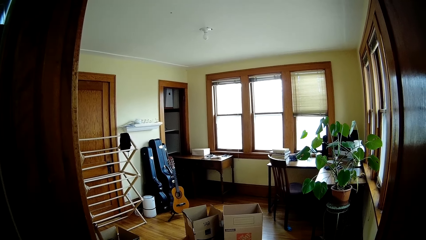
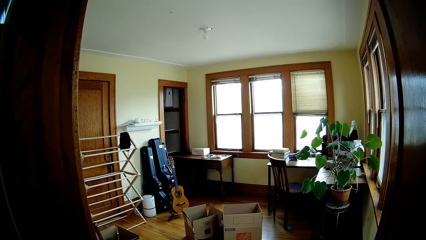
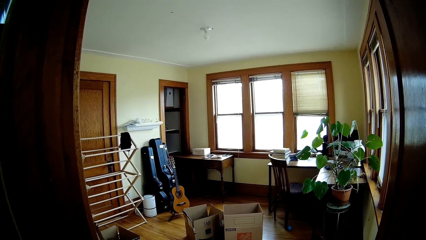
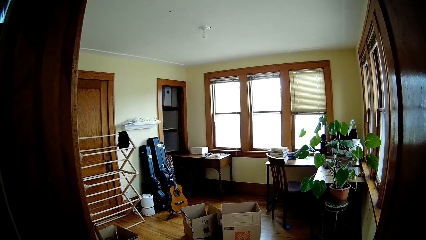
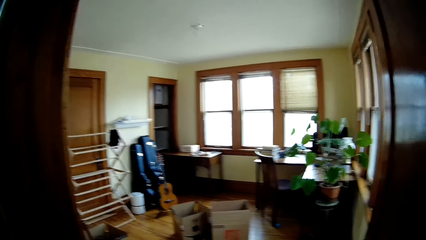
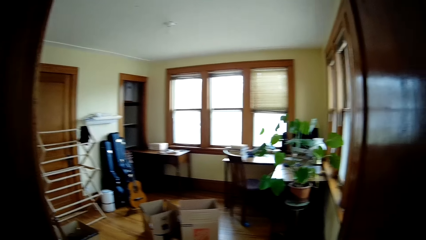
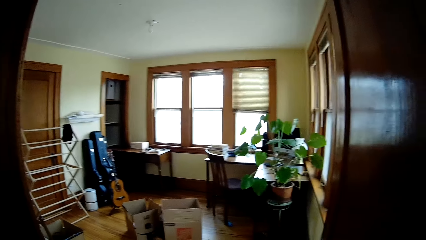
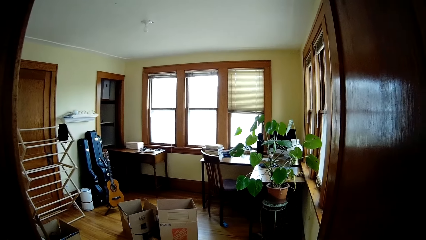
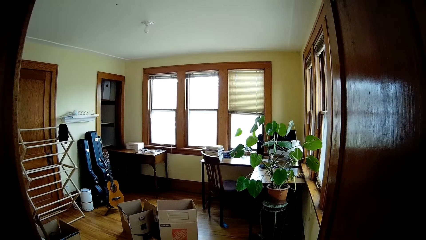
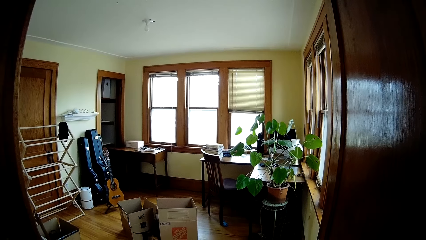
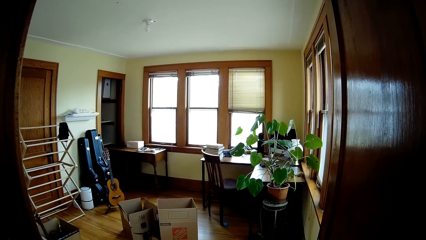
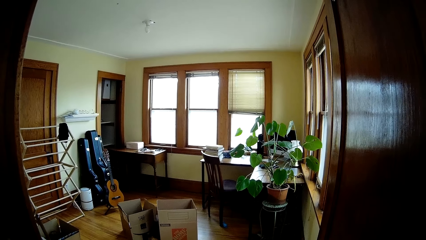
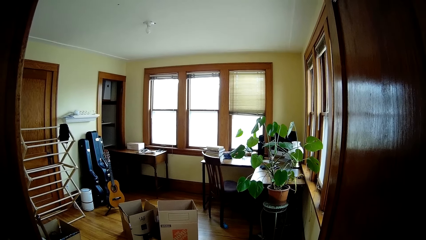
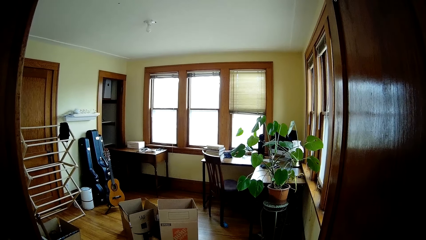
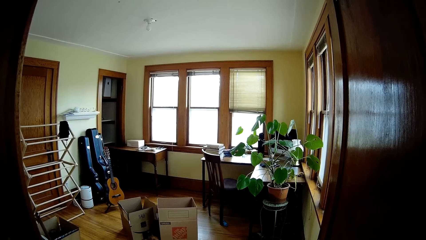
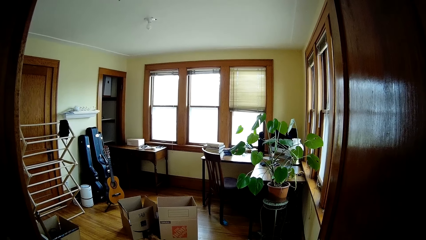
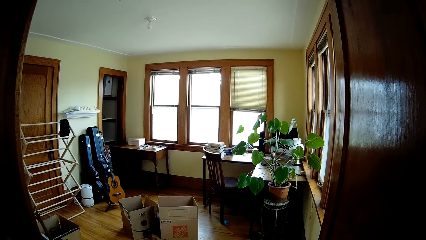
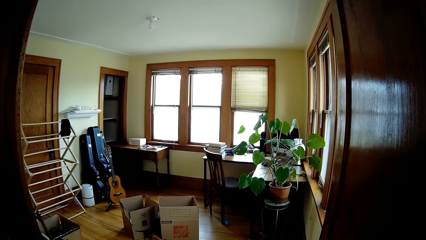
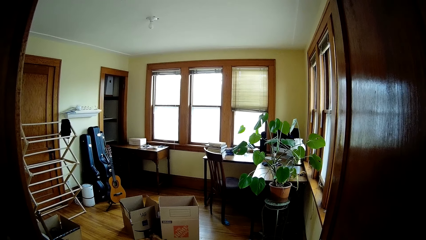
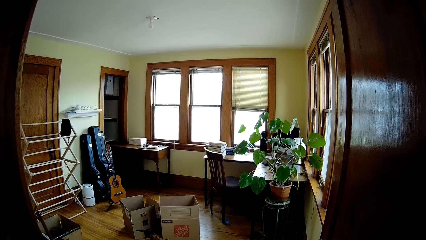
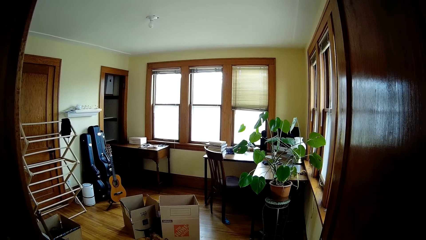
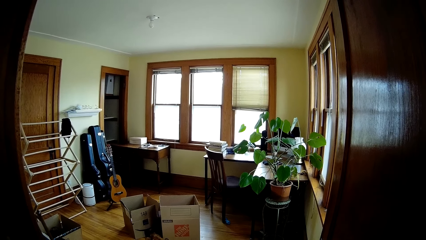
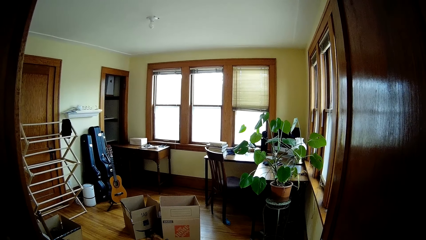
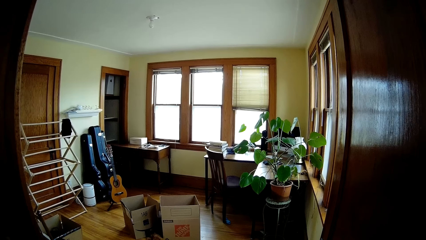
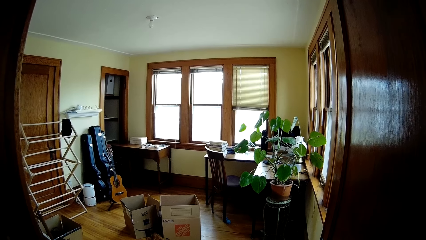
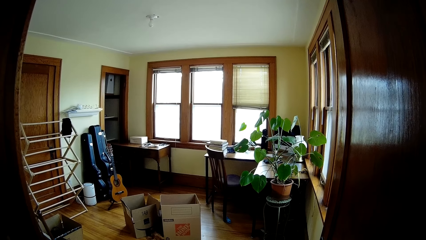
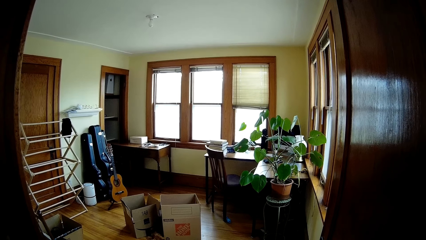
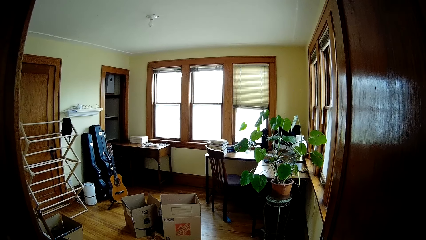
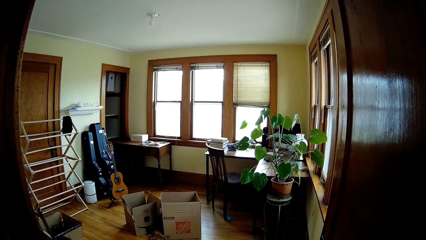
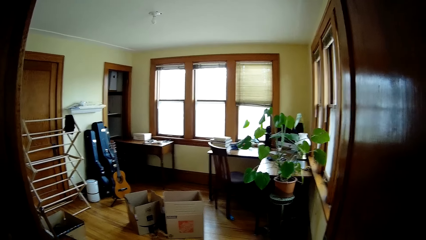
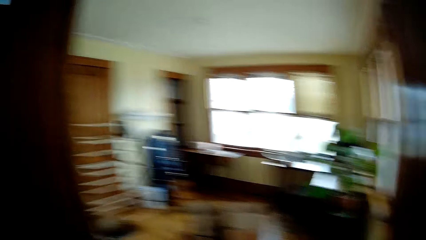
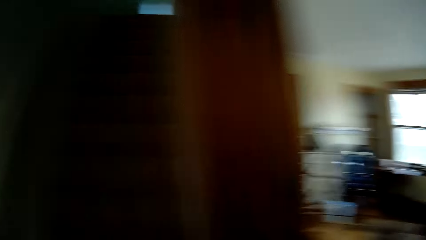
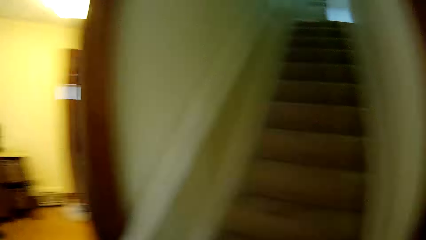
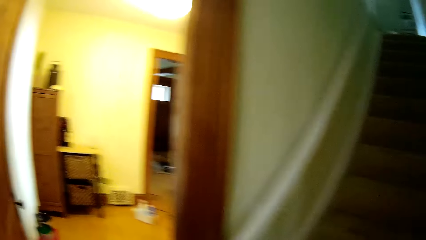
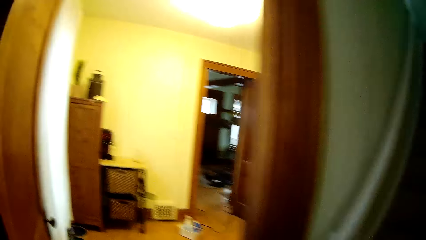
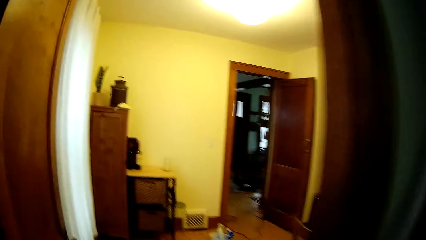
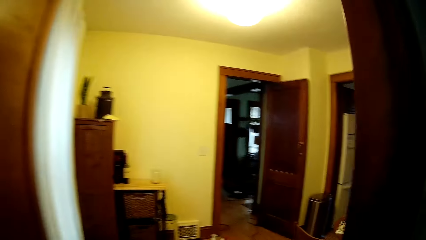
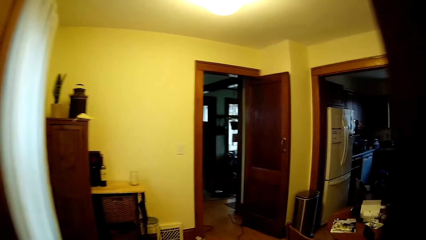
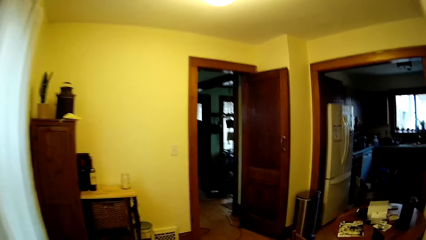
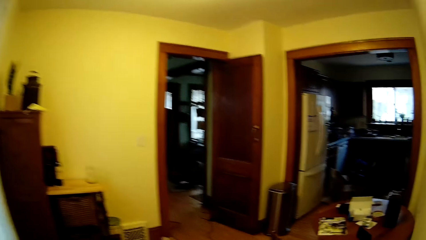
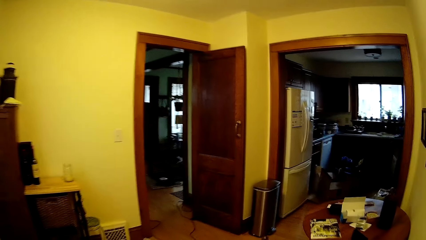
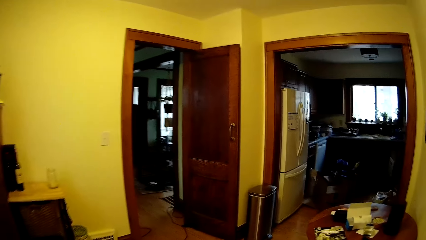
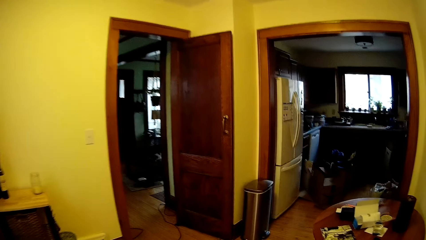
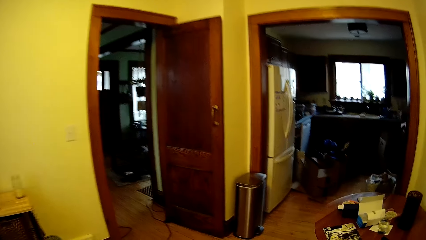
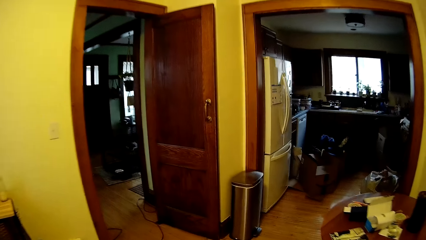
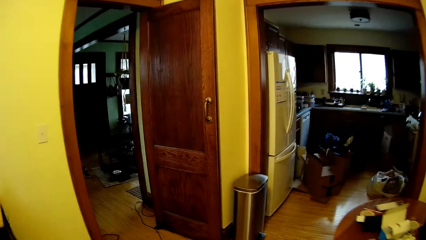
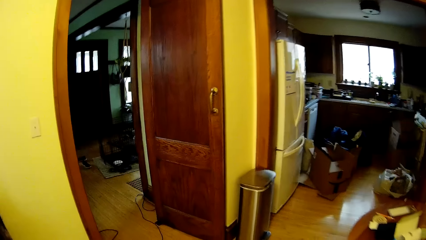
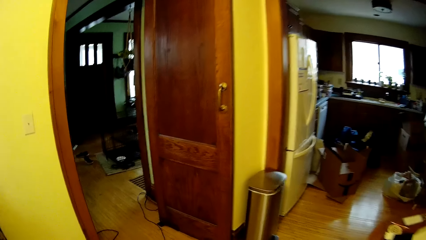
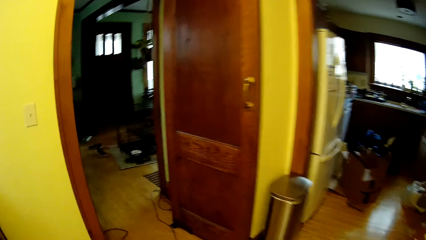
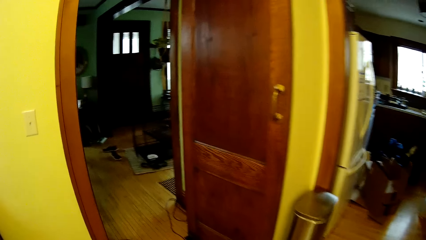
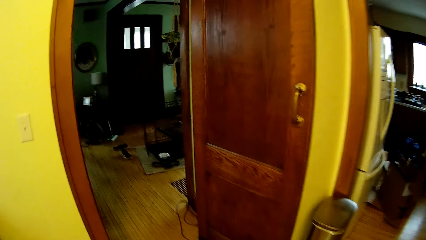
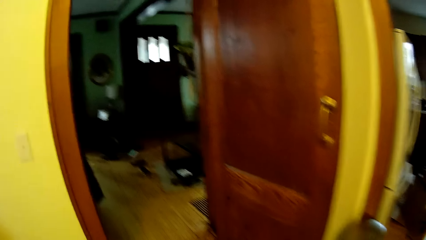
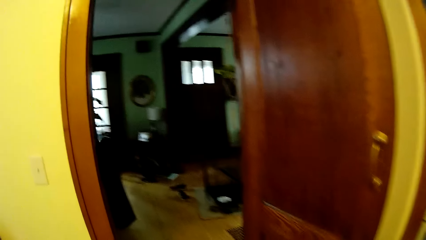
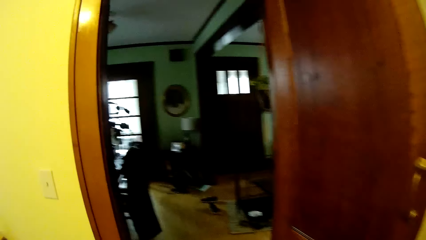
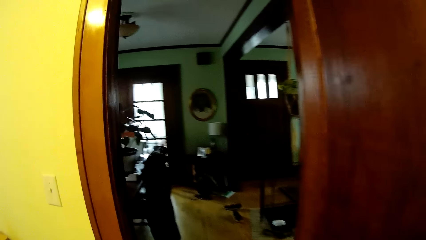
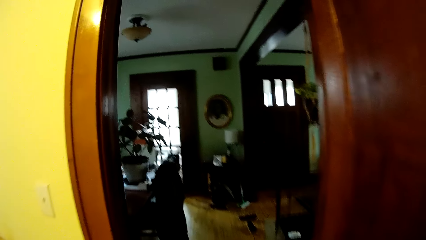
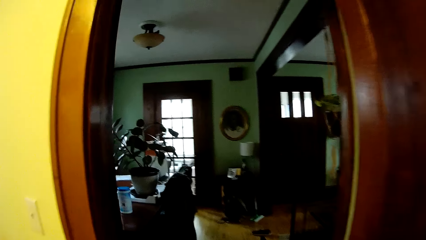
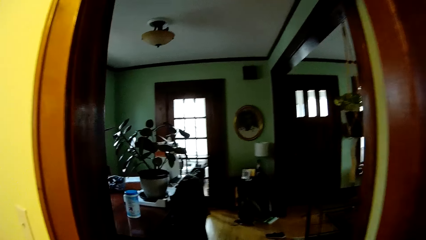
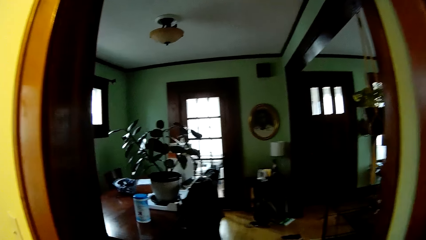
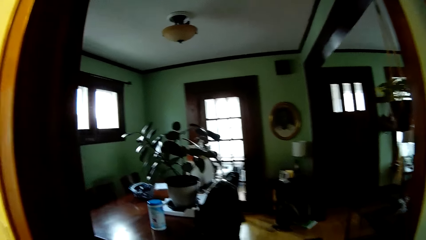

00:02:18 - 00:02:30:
The camera wearer walks to the dining room from the study entrance.

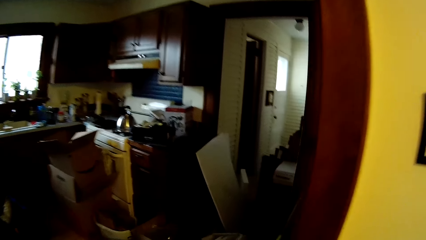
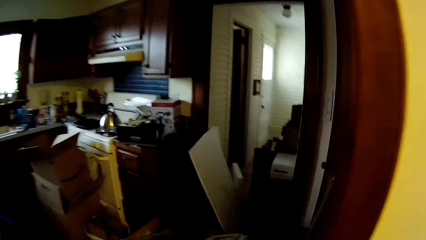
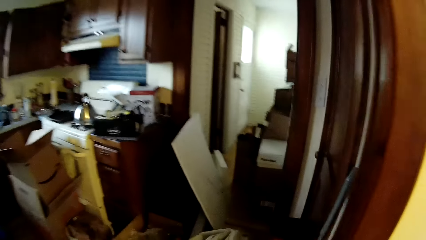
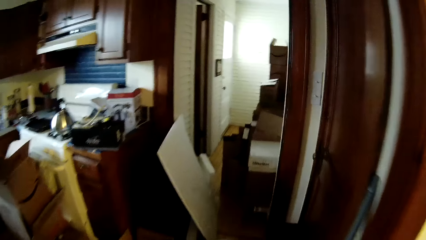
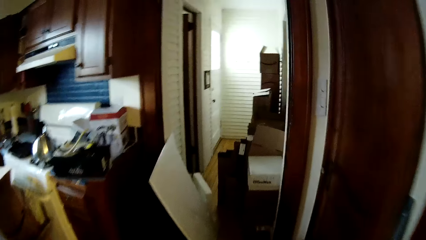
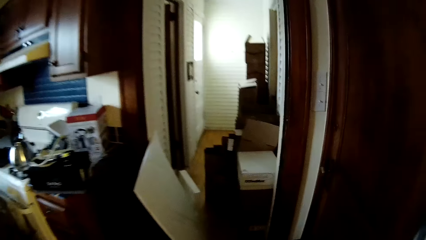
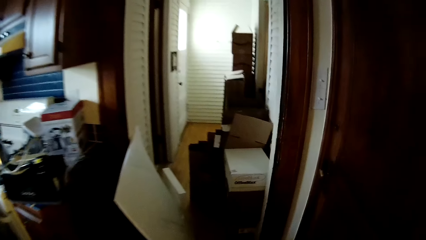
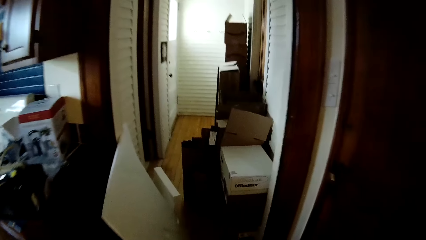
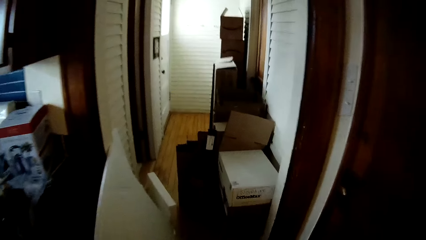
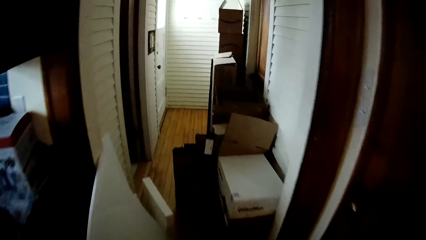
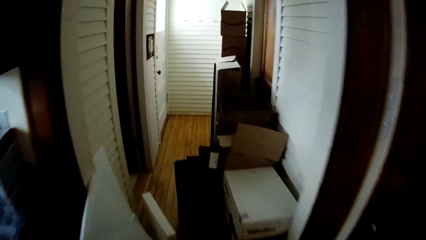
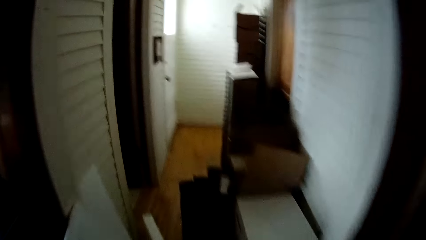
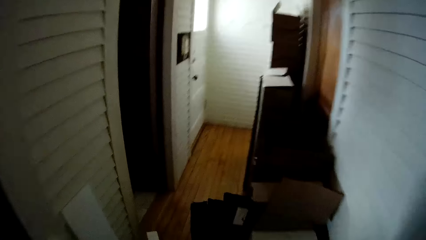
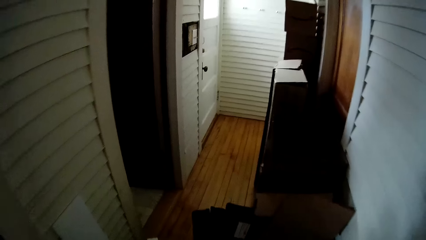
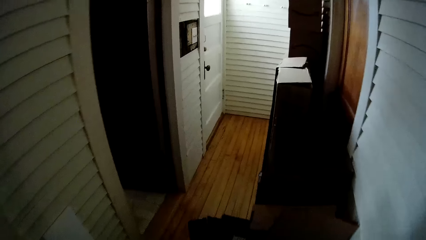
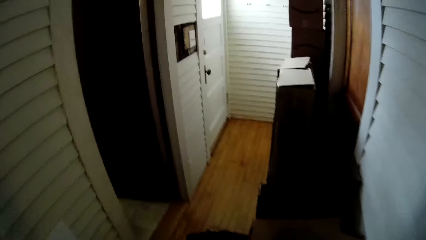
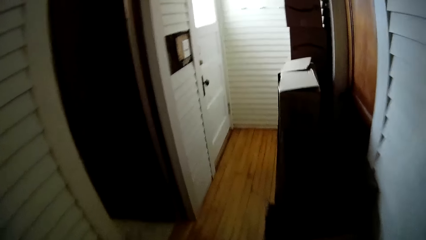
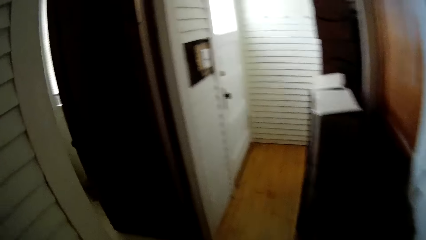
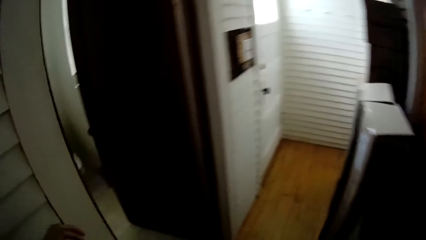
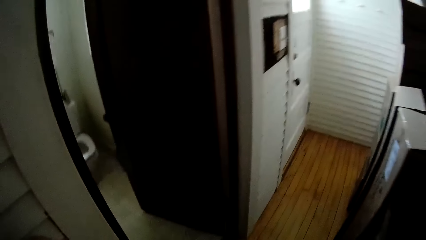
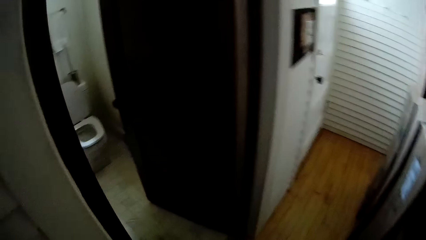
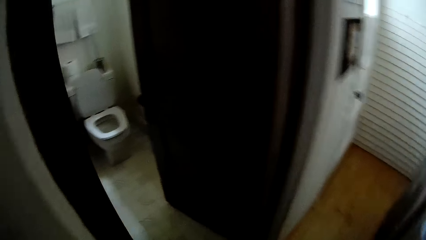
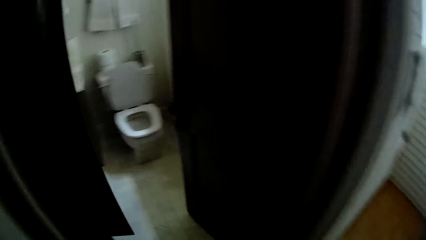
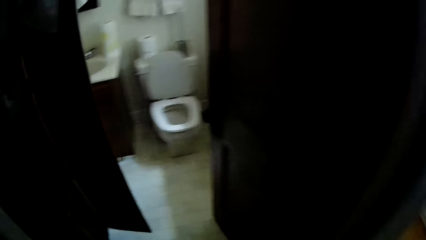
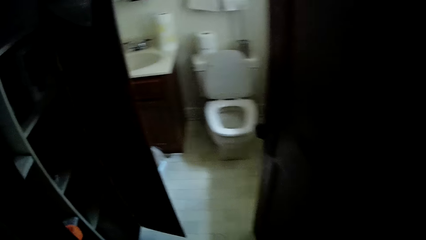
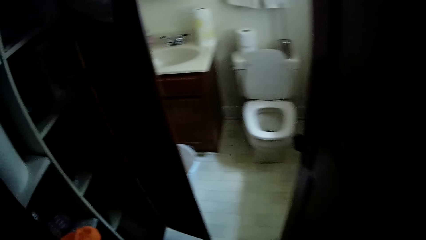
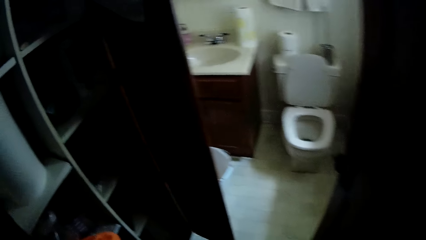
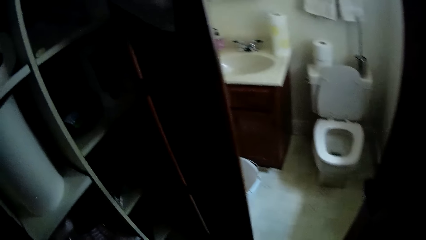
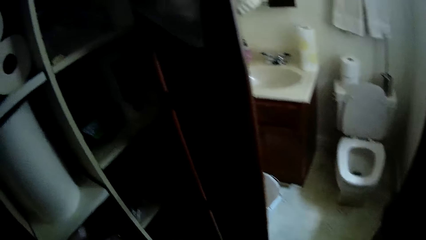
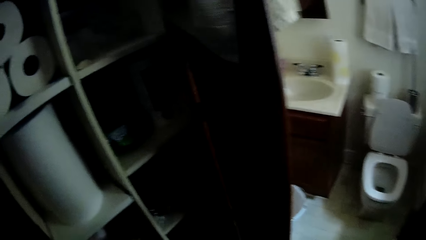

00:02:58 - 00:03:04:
The camera wearer walks into a bathroom from the kitchen.
